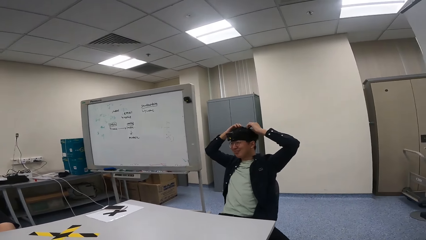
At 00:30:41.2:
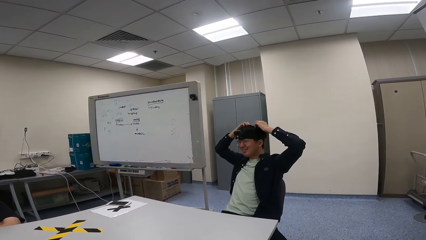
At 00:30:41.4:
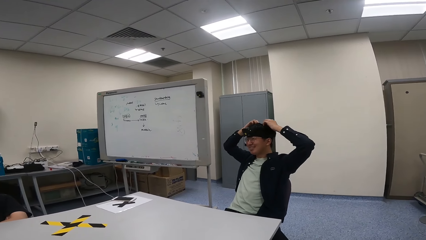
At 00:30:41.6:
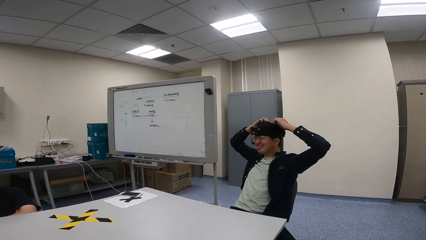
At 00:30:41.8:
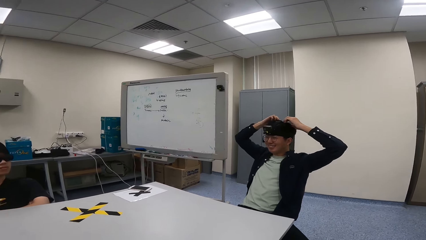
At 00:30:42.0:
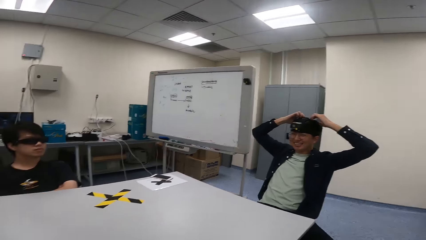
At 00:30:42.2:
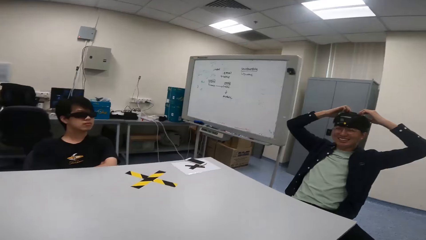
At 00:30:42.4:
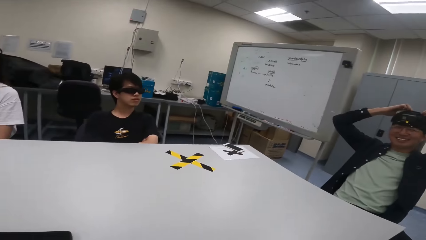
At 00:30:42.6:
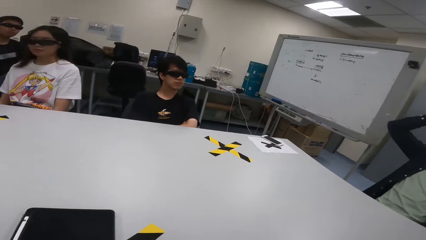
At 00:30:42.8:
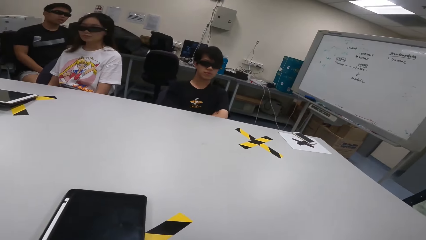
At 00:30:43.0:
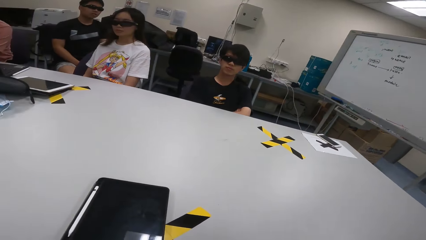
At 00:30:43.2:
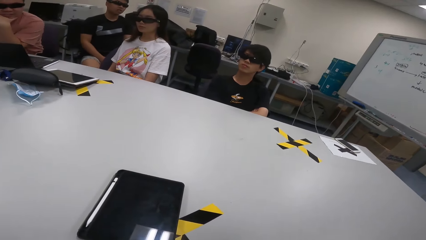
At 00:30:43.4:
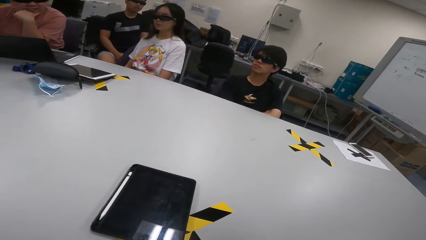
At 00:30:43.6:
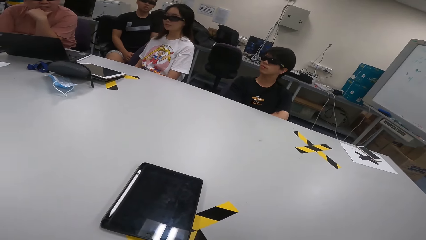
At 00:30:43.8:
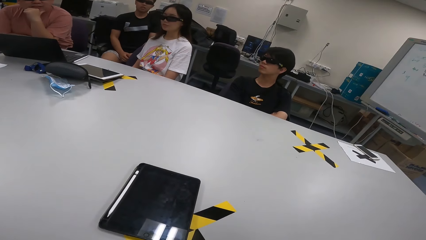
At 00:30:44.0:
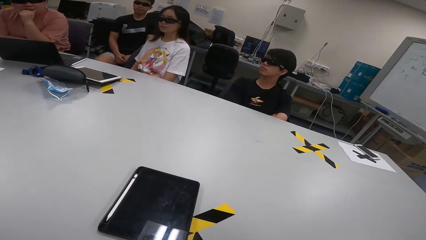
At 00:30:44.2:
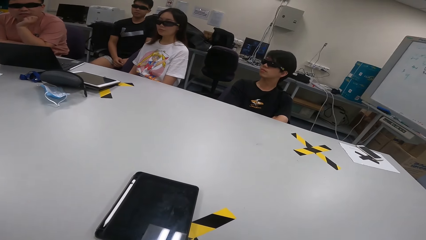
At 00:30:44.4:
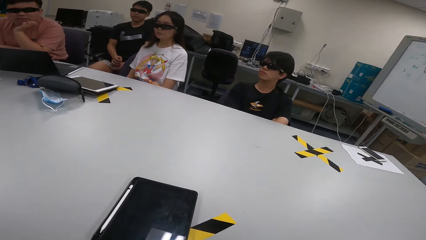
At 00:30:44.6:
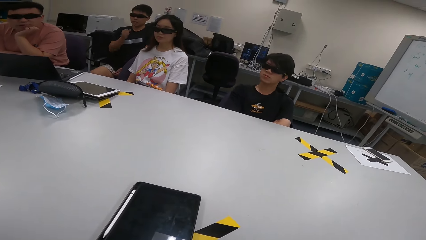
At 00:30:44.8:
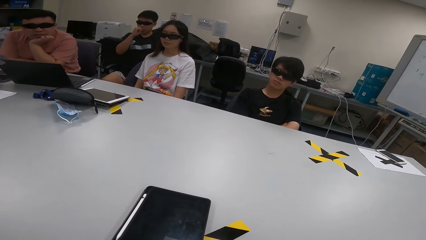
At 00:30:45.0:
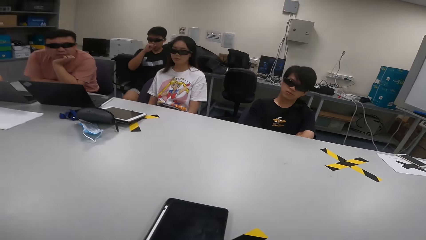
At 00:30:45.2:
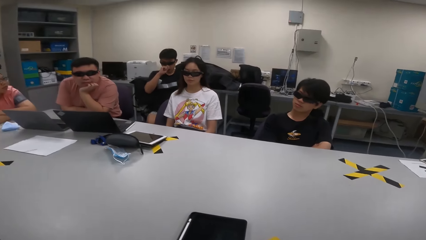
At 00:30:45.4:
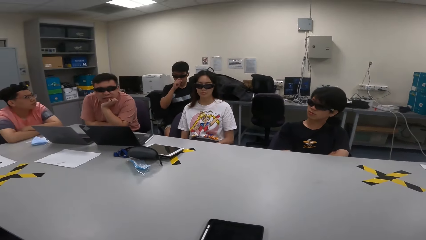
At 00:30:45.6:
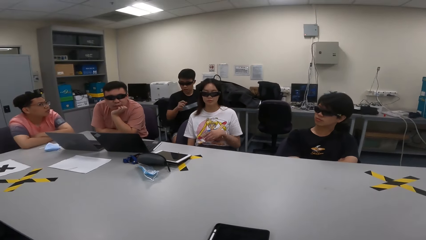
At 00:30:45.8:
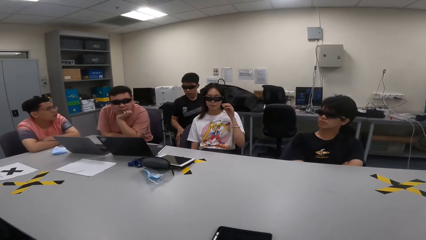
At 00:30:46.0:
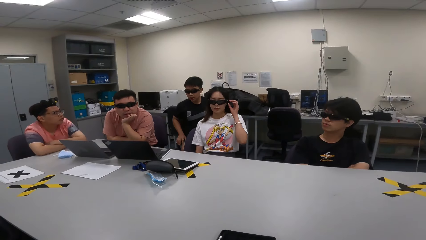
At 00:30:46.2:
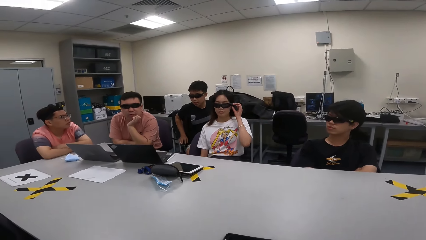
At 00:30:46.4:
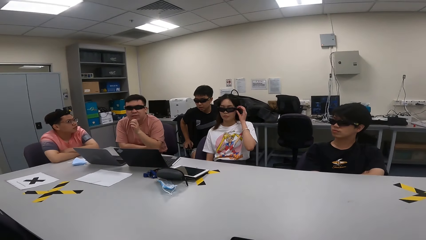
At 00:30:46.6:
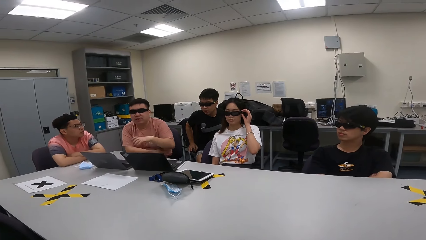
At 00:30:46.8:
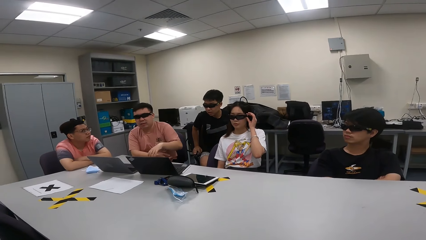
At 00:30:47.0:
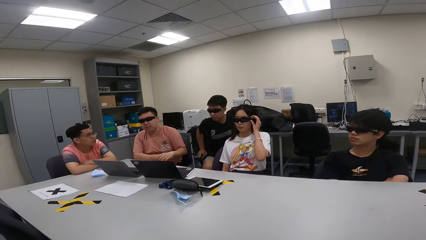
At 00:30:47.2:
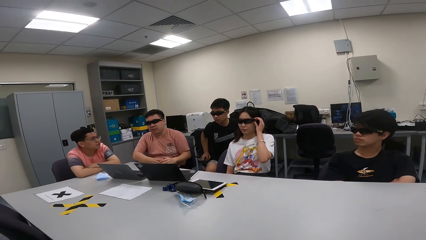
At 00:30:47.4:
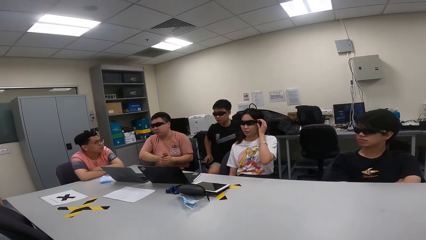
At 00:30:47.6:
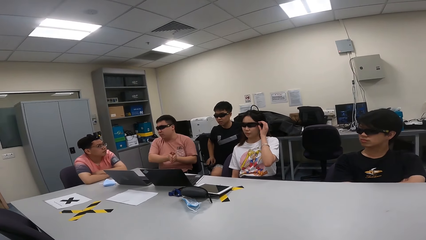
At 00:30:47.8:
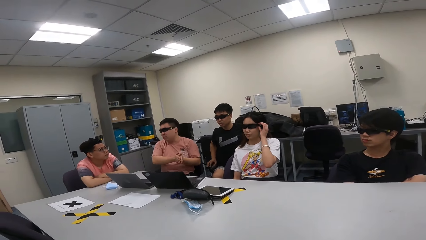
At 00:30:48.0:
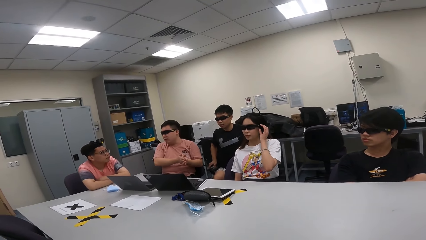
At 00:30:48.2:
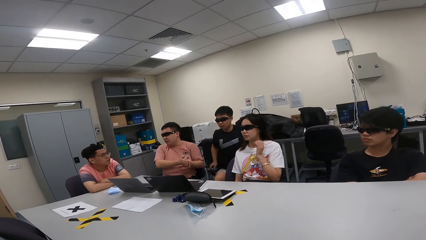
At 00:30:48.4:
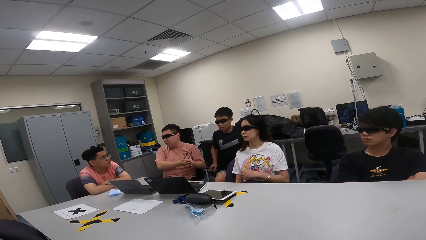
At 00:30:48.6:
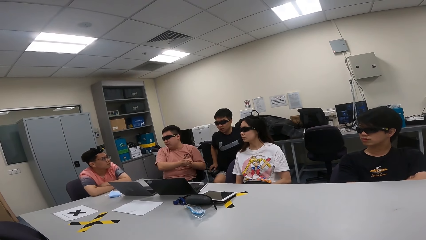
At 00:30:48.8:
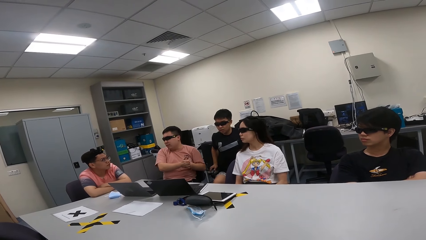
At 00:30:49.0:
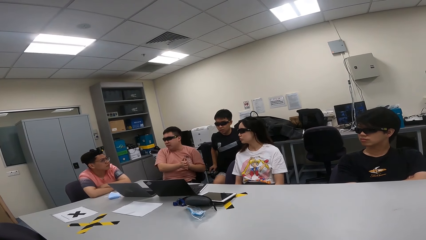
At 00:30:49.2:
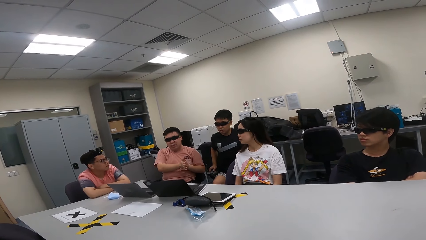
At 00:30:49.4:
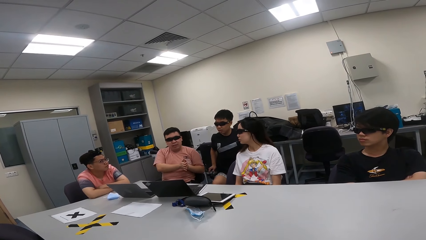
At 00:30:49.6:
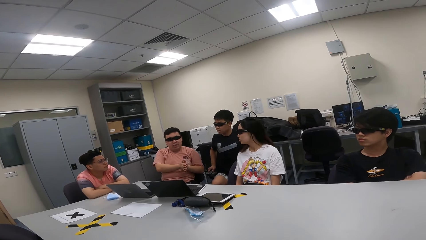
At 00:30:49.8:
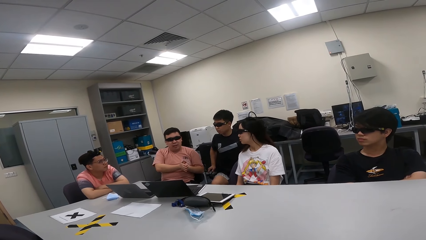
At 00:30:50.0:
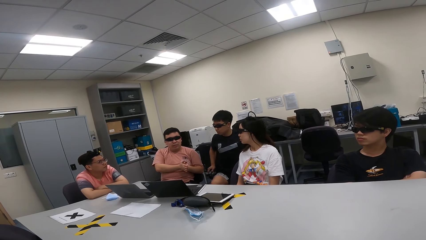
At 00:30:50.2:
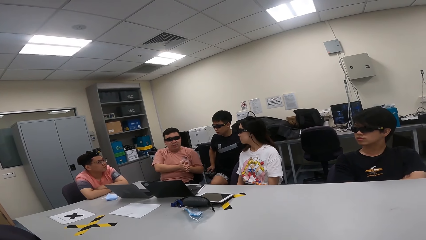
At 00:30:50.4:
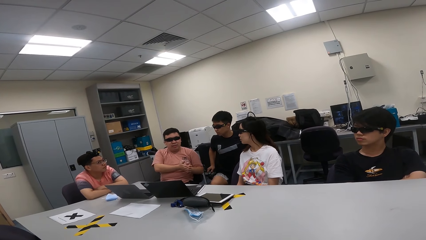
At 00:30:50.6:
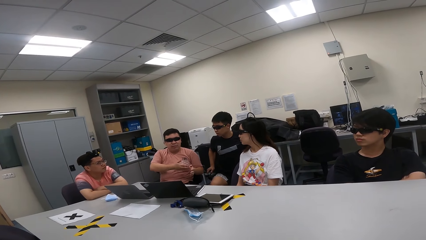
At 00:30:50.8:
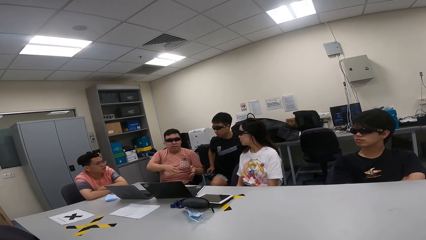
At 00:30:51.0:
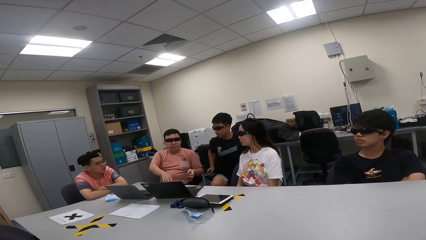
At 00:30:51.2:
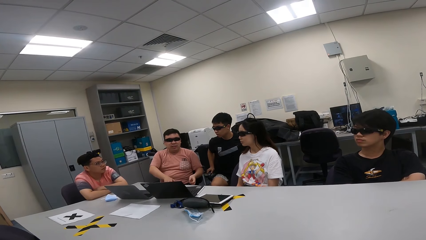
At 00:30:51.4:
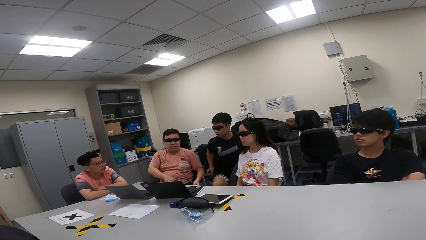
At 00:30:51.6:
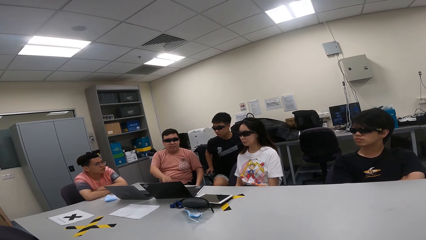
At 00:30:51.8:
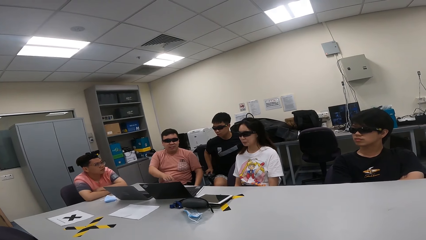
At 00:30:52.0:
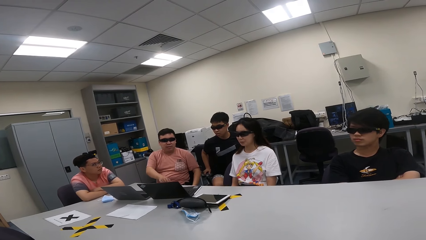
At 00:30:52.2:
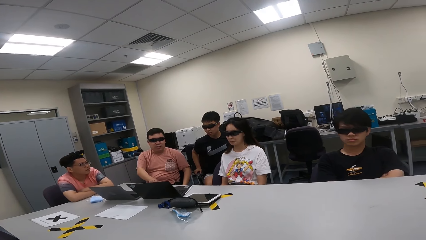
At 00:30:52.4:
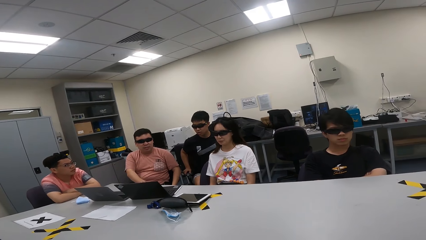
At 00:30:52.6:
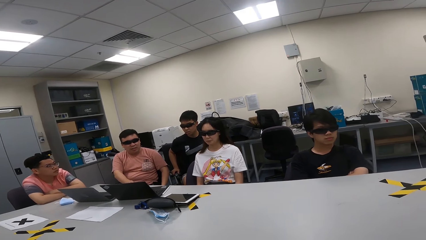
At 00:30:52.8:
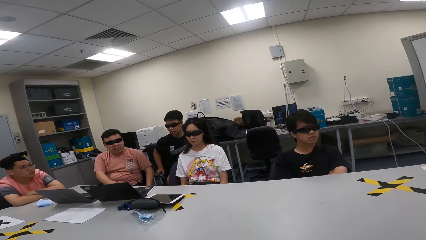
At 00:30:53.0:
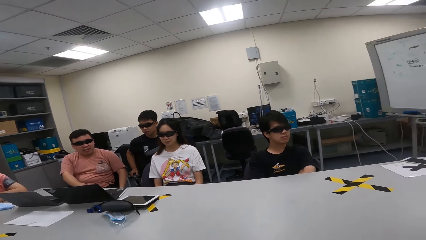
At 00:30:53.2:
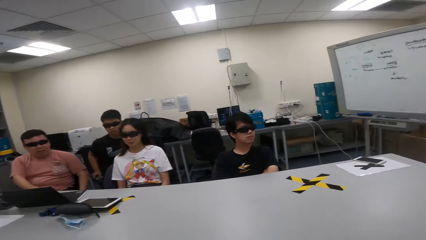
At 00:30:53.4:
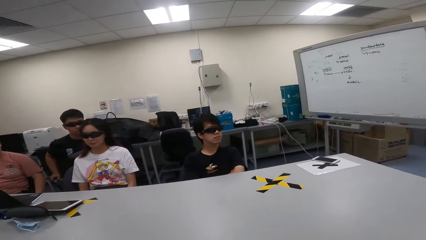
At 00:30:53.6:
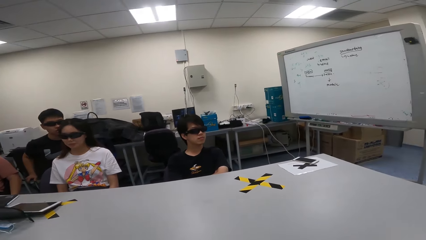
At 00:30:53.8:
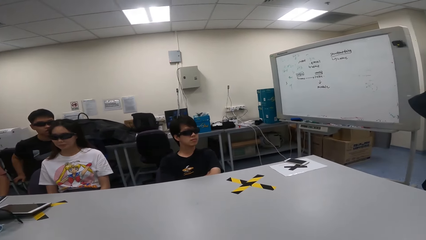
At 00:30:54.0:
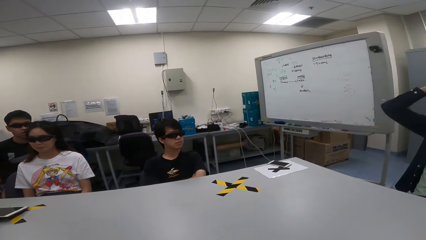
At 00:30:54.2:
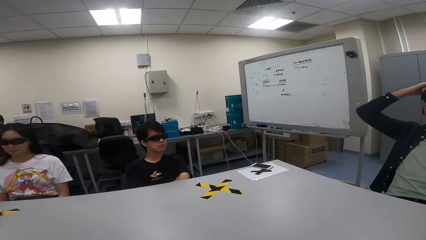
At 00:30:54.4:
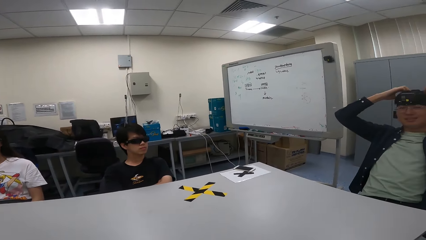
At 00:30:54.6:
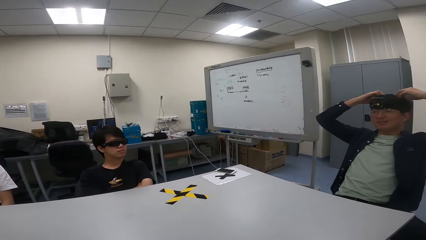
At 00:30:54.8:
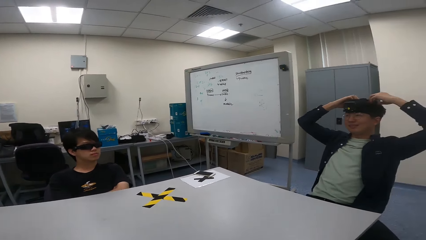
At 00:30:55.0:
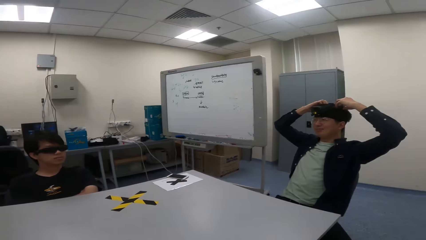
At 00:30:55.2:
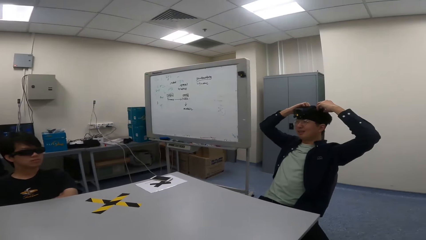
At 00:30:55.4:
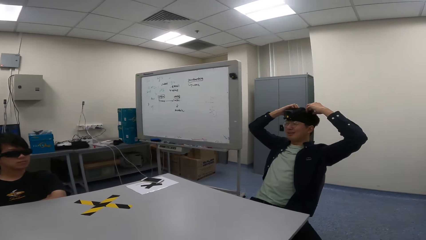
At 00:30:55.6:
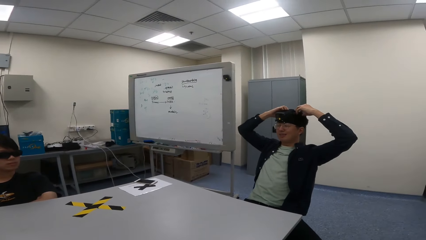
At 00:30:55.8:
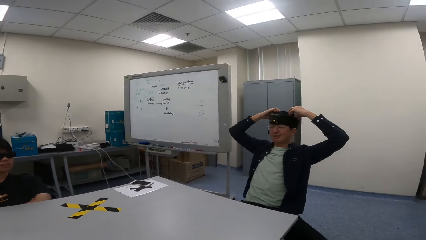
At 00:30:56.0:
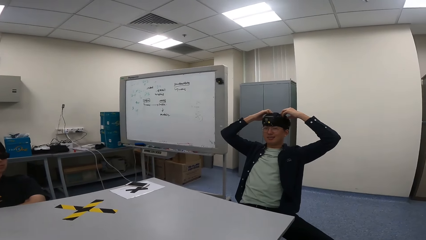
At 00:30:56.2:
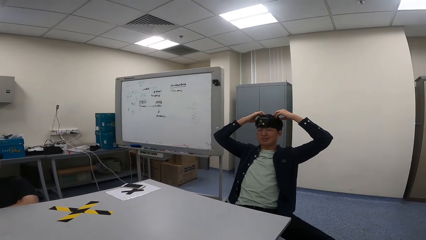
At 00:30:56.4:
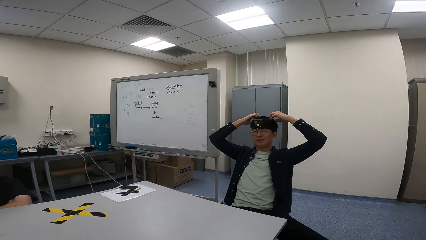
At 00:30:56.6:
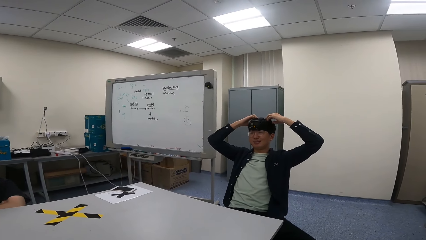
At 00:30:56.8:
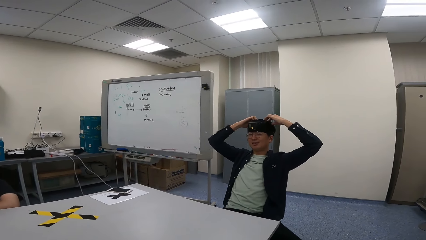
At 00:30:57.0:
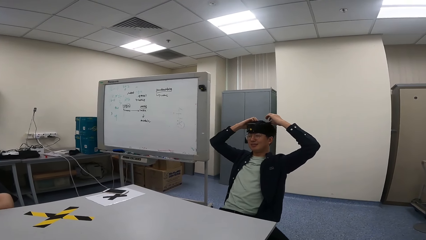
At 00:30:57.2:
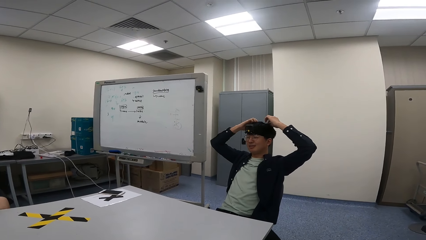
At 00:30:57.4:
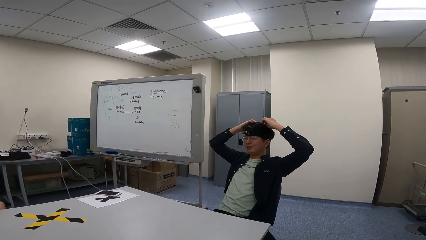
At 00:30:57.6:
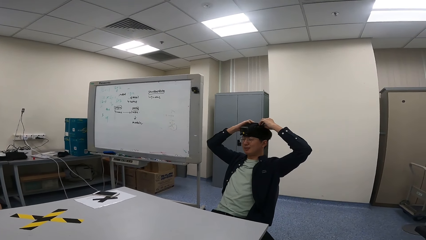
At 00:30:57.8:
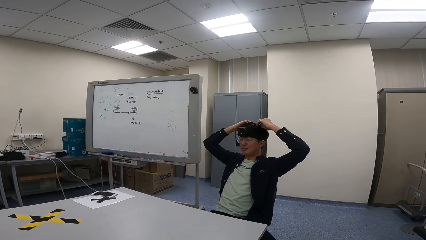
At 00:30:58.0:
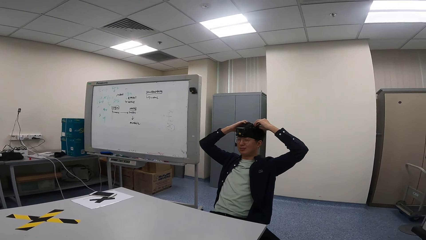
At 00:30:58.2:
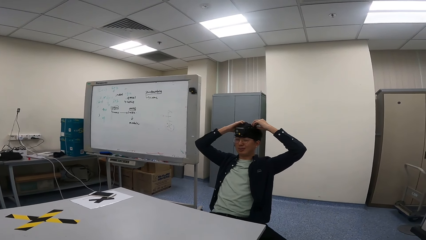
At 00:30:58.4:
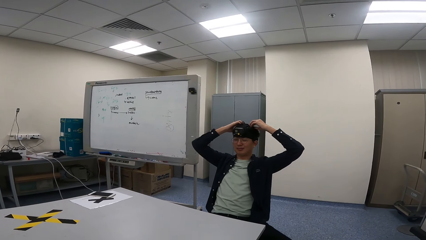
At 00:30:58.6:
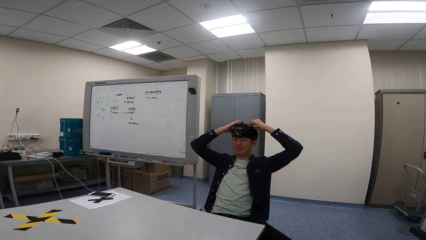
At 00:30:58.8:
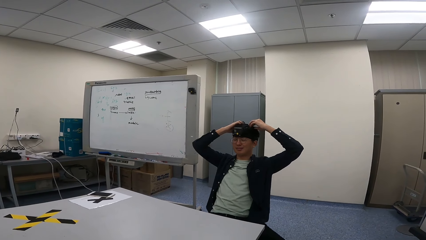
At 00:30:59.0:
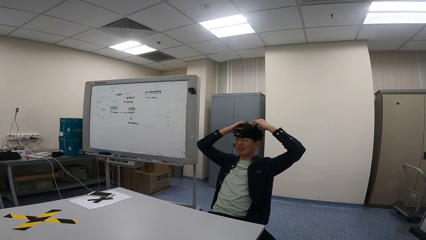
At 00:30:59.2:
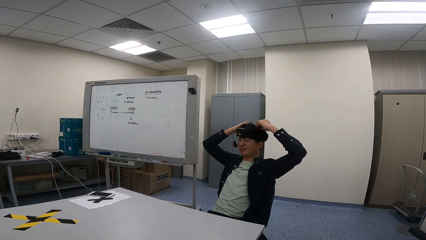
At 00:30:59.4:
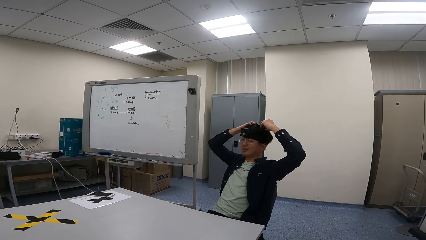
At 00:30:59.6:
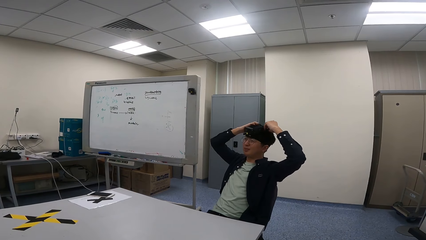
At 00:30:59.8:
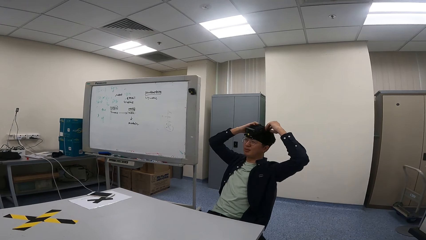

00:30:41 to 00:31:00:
A woman touches her sunglasses. A man raises his hands.
